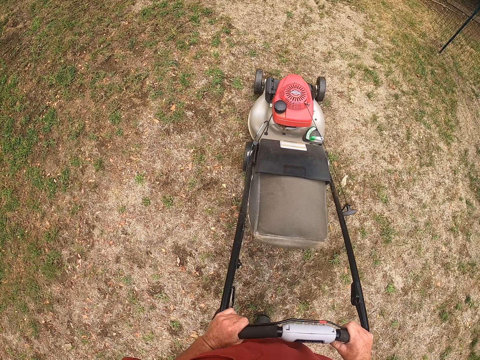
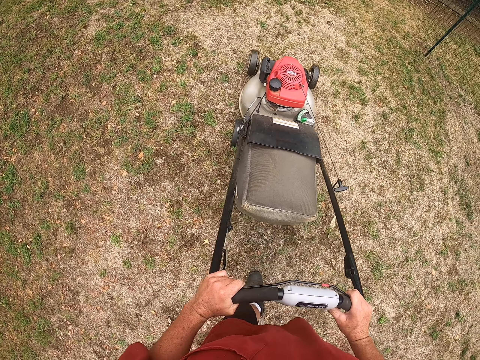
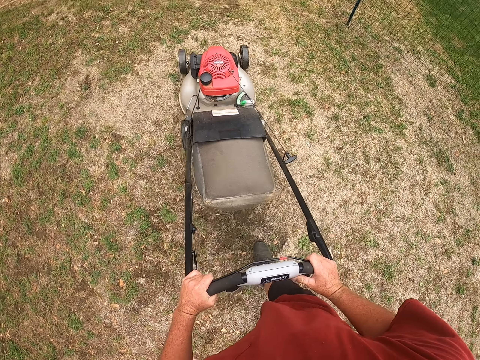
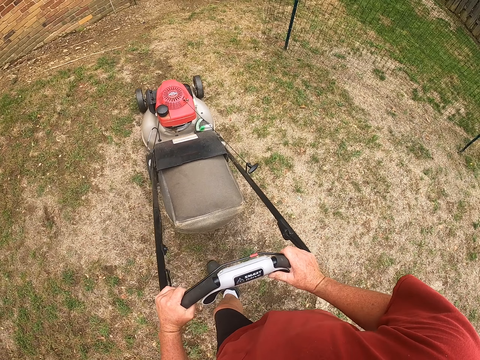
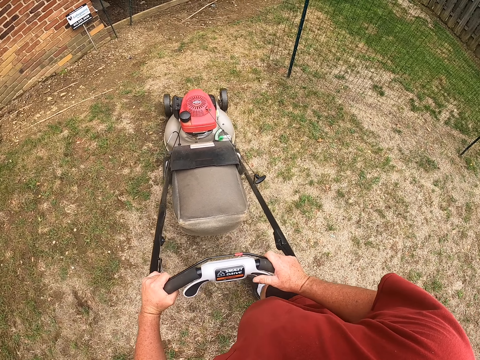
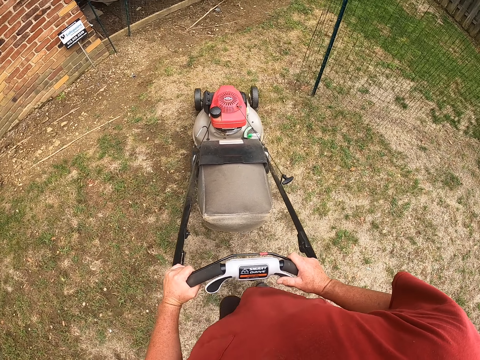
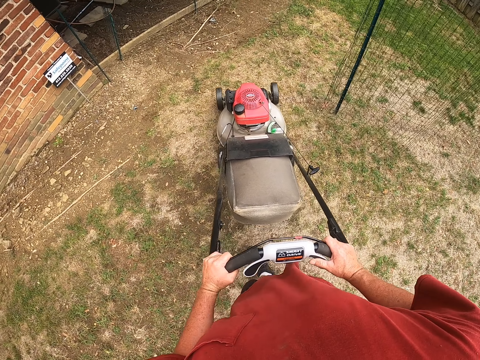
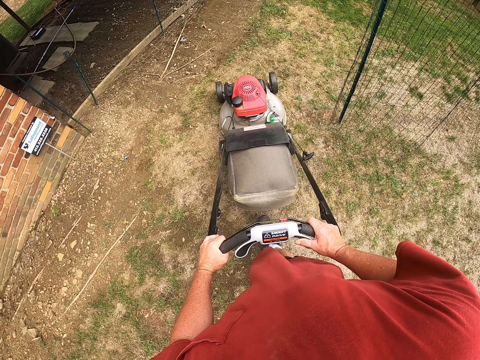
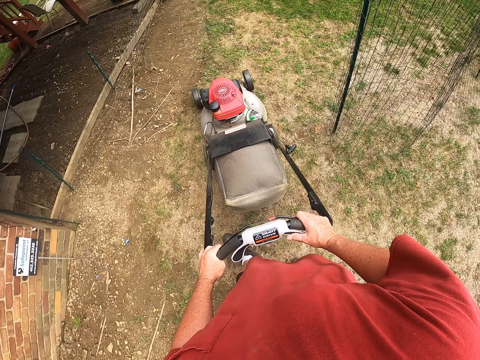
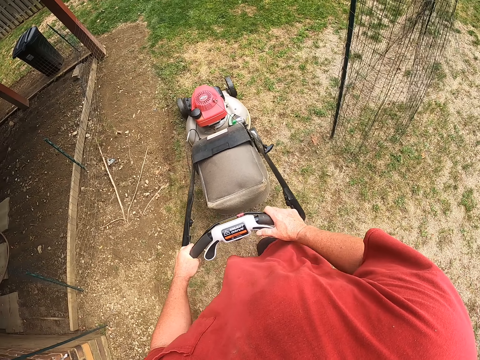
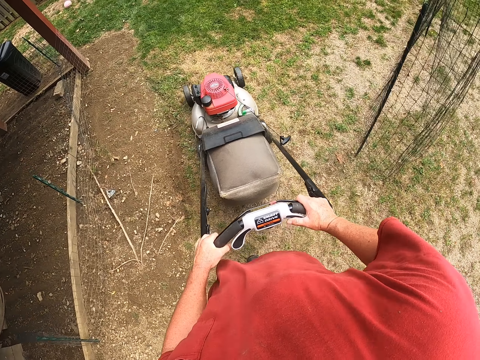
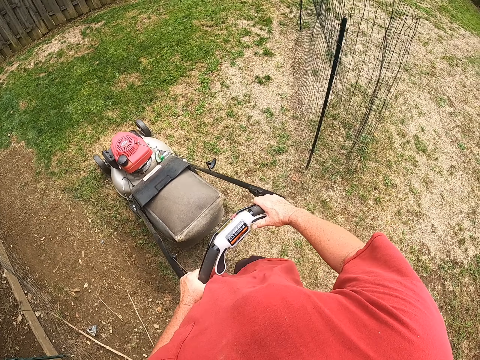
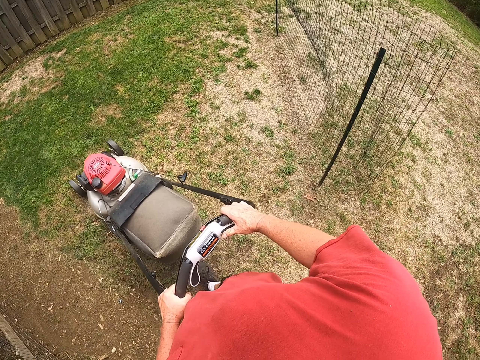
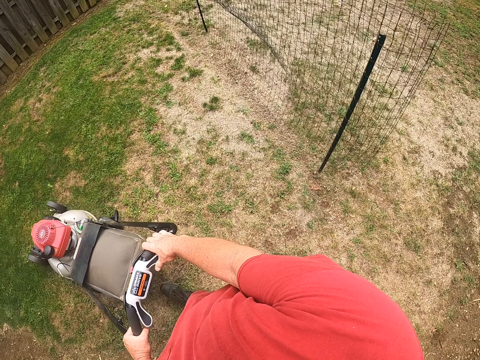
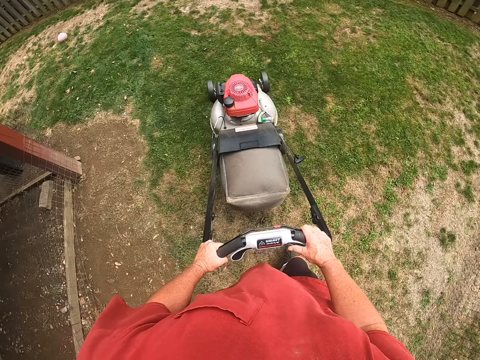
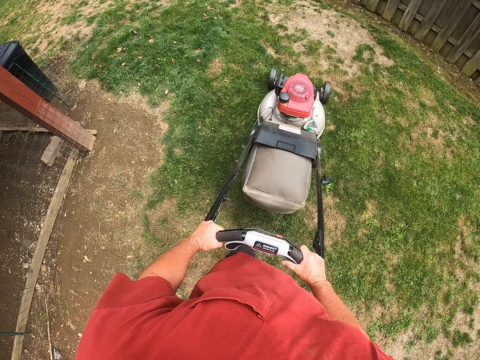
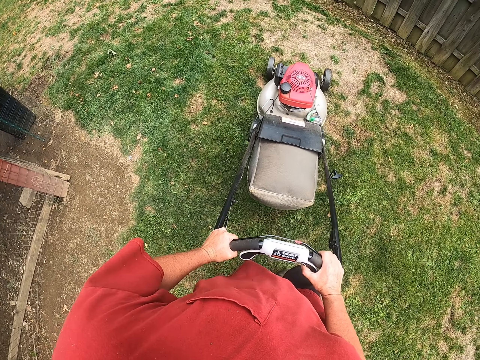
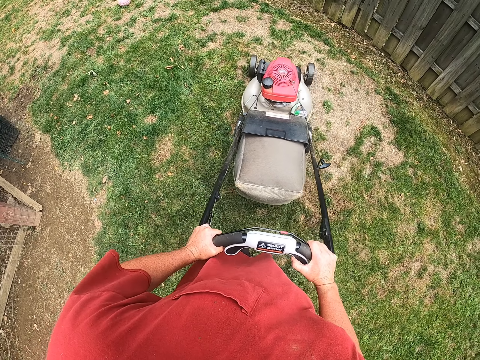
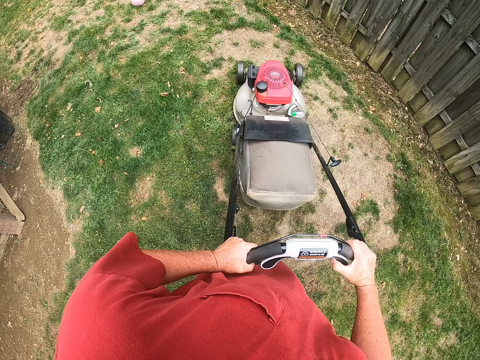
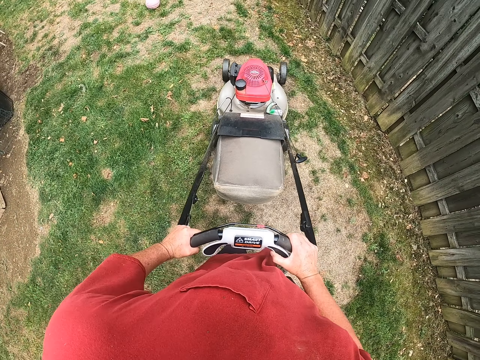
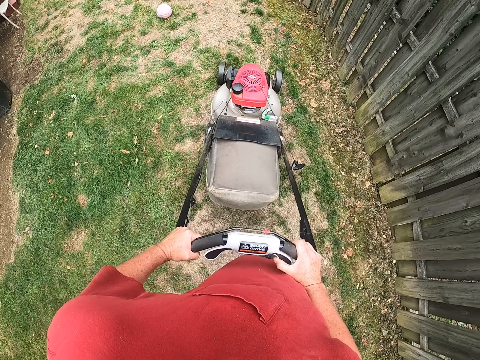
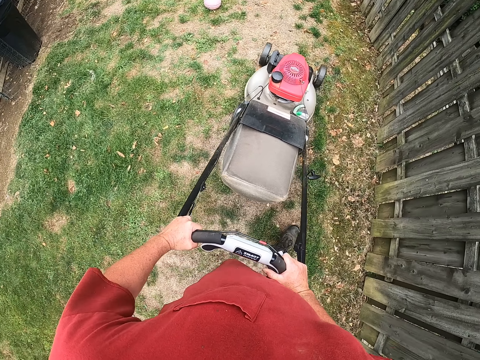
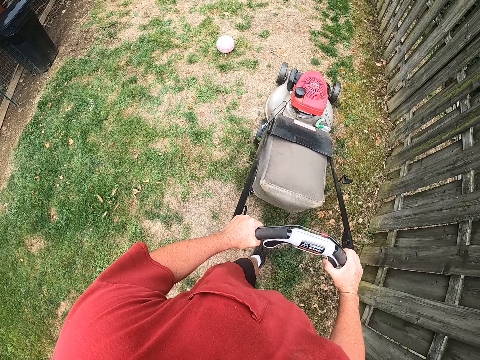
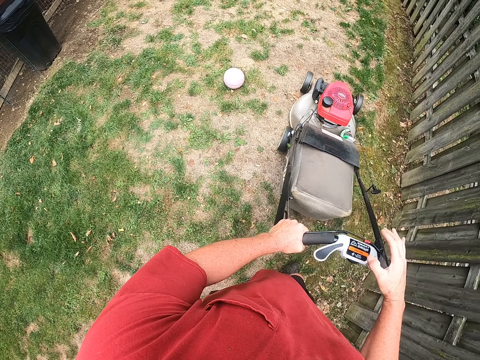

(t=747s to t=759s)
The camera wearer pushes the machine. They cut the grass with the lawn mower. They cut the grass with the lawnmower again.

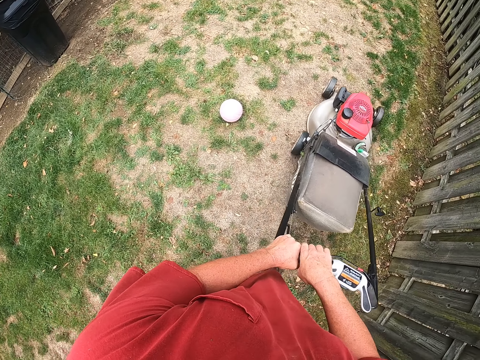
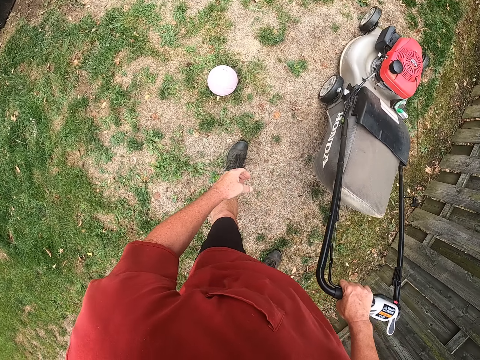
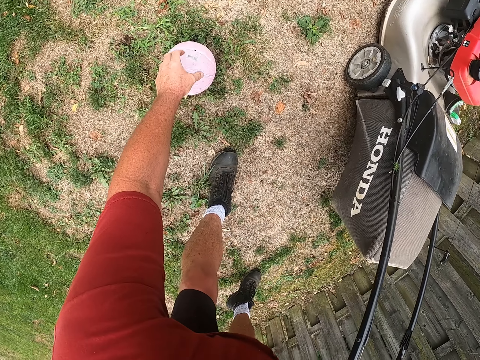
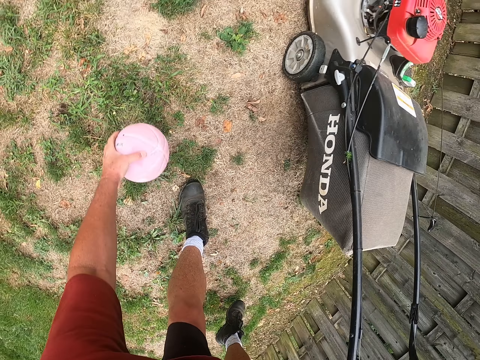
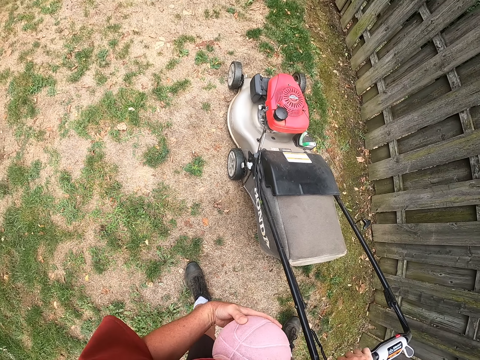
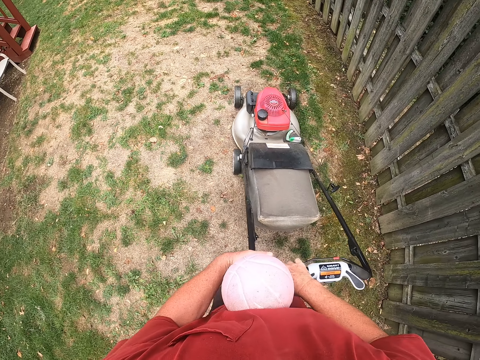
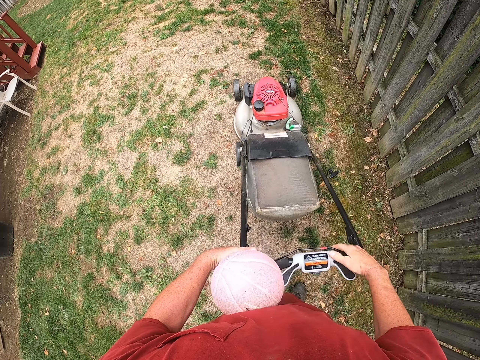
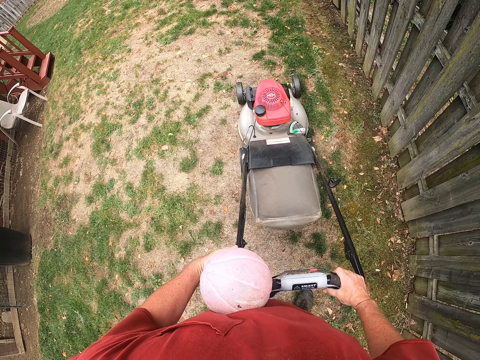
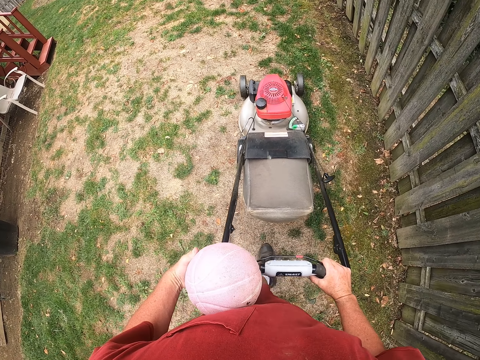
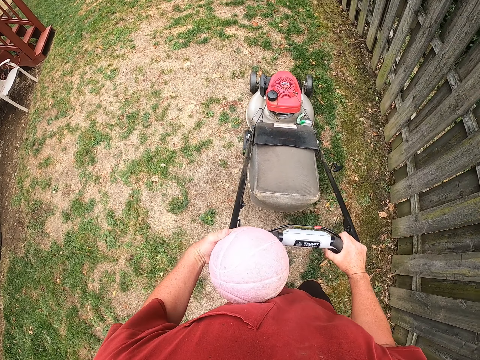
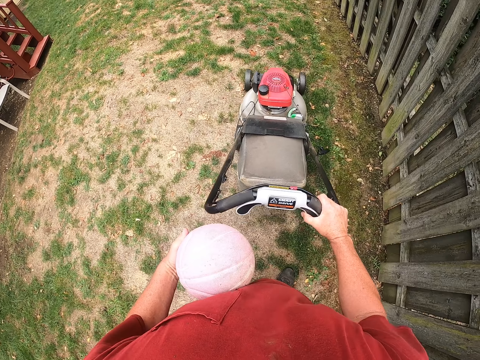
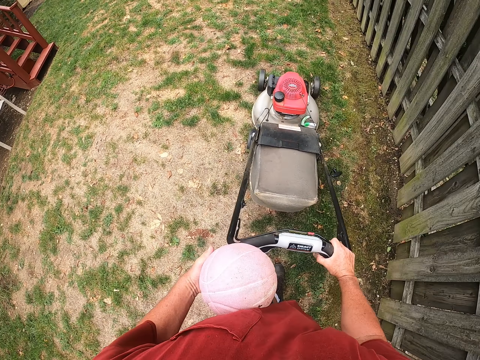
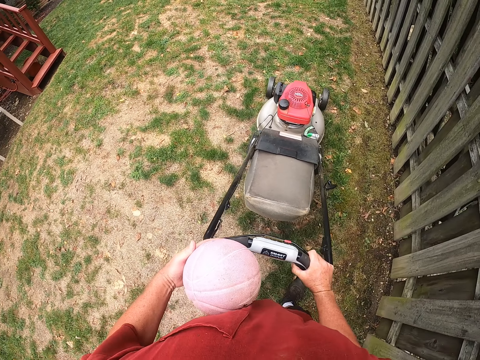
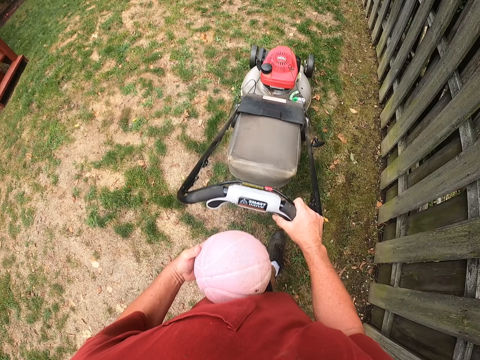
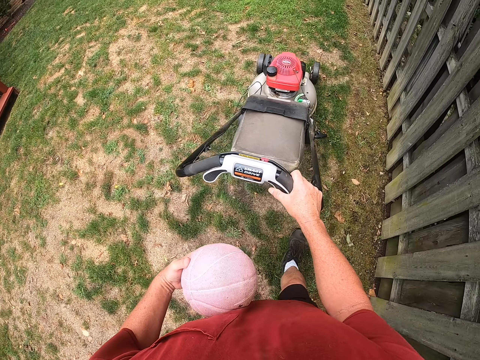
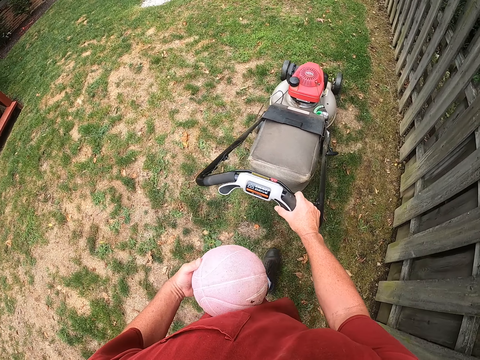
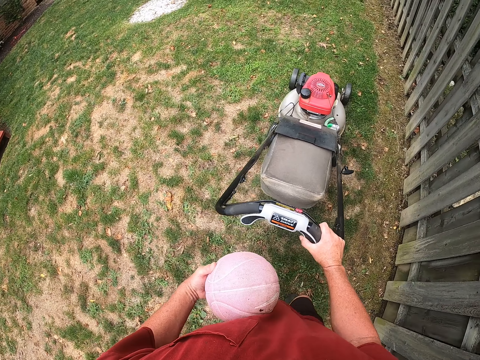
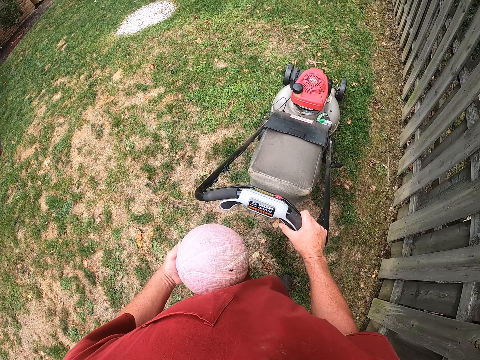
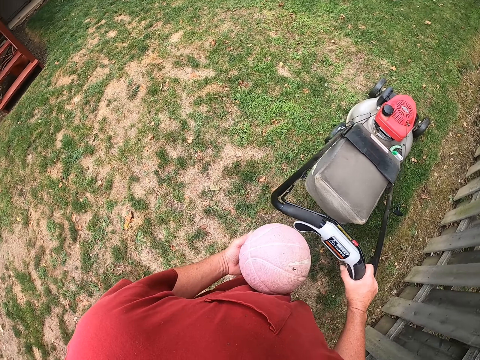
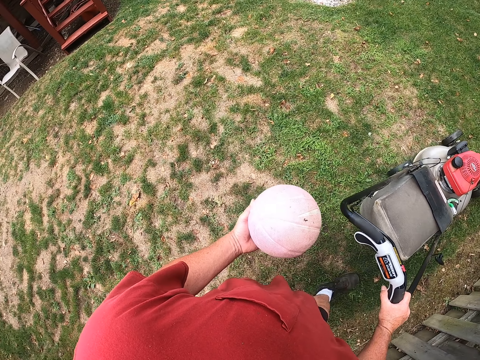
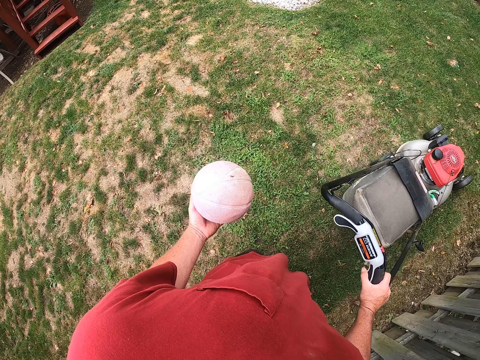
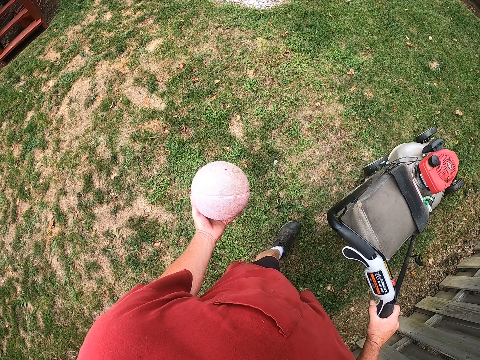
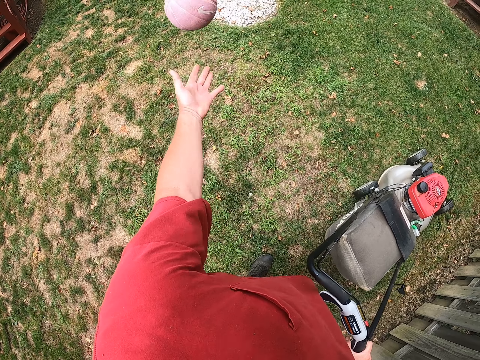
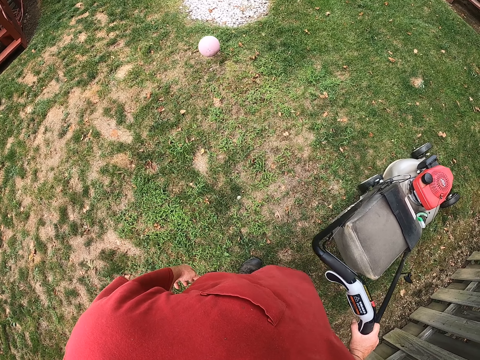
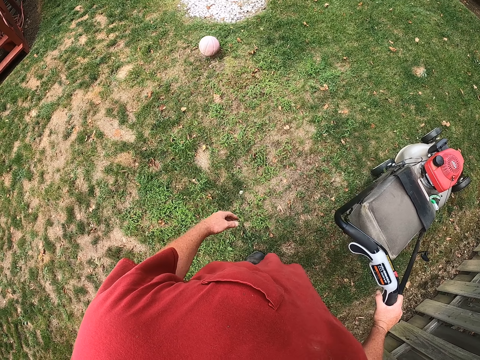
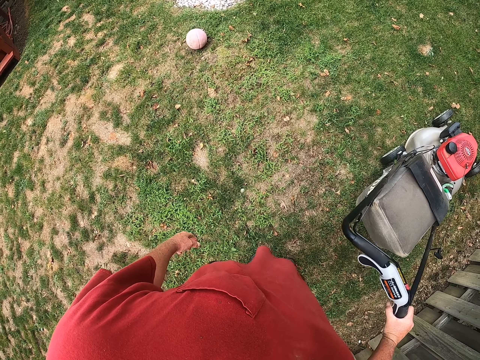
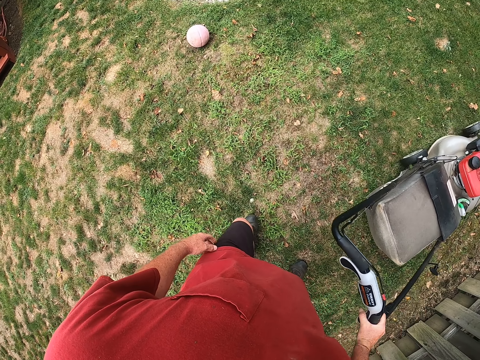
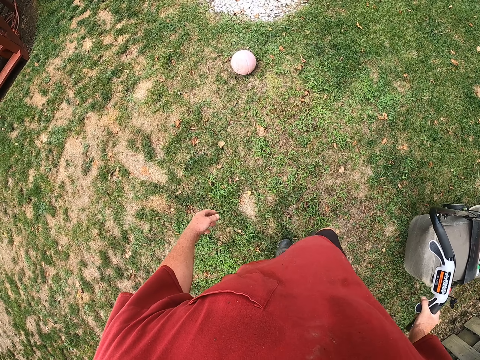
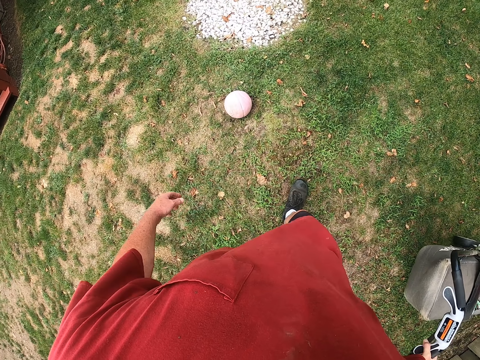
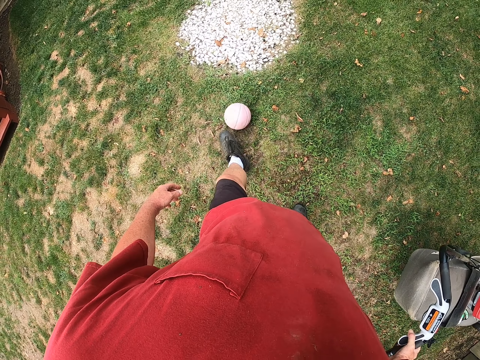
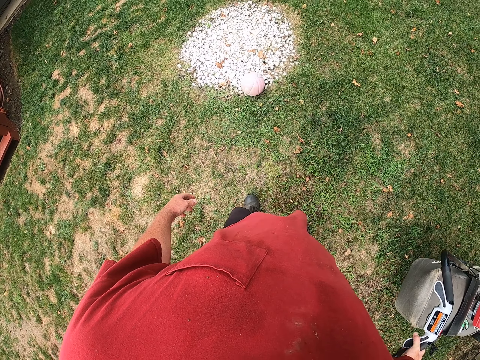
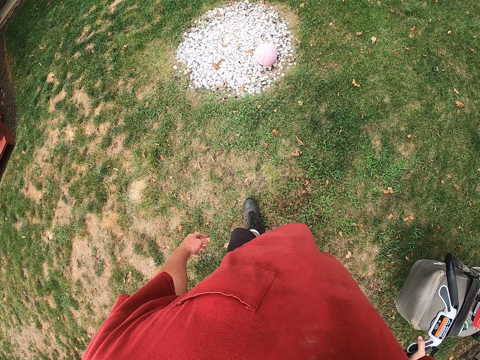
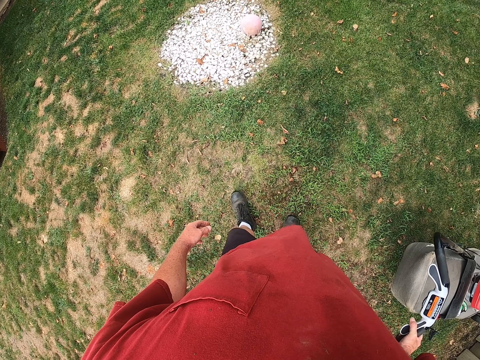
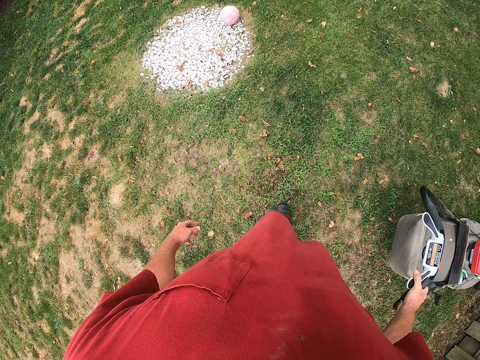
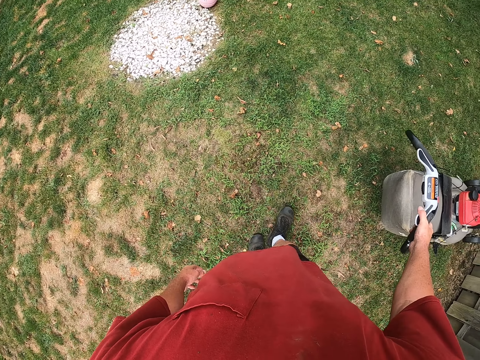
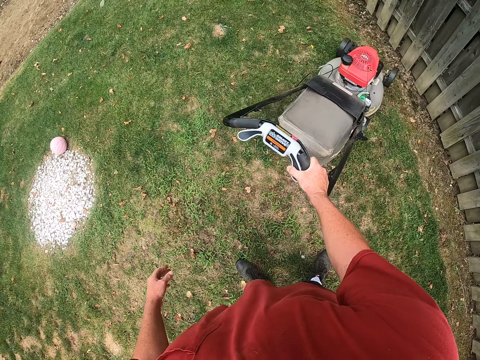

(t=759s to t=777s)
The camera wearer picks the ball from the ground with the left hand. They cut the grass with the lawnmower. They drop the ball on the ground with the left hand. They kick the ball. They push the ball with the left hand into the hole.
